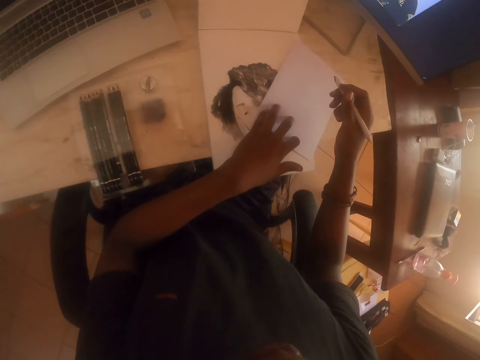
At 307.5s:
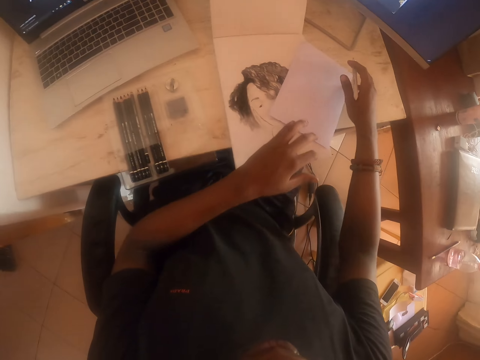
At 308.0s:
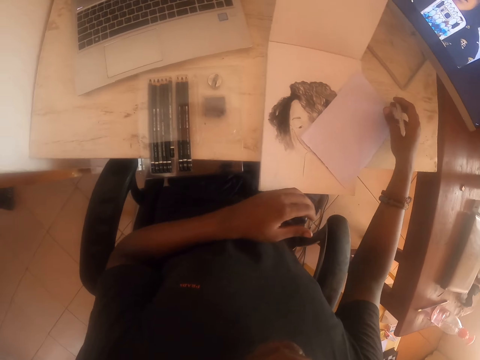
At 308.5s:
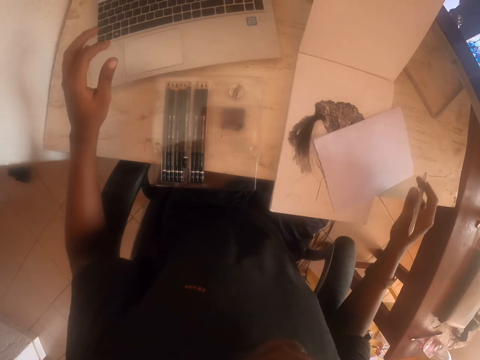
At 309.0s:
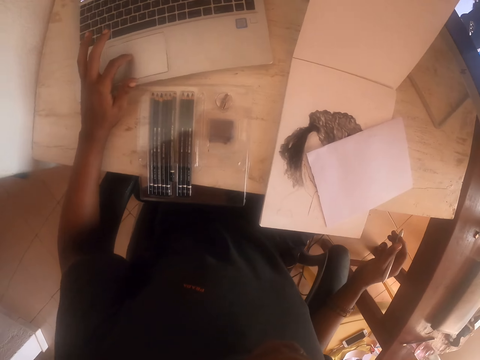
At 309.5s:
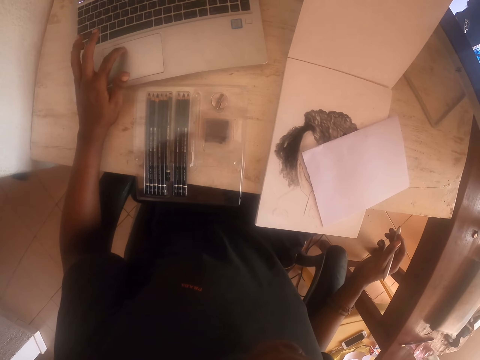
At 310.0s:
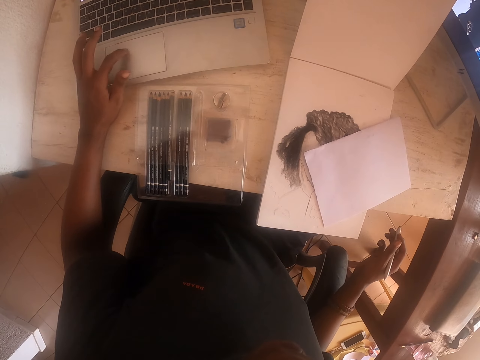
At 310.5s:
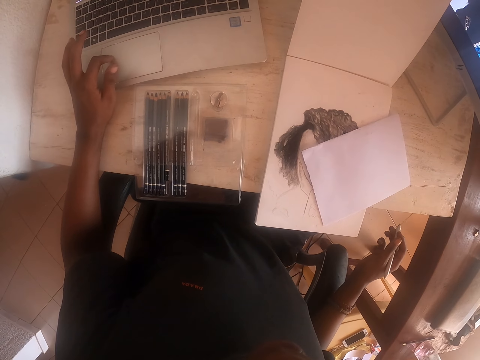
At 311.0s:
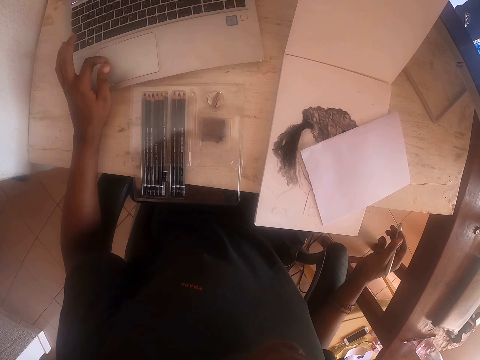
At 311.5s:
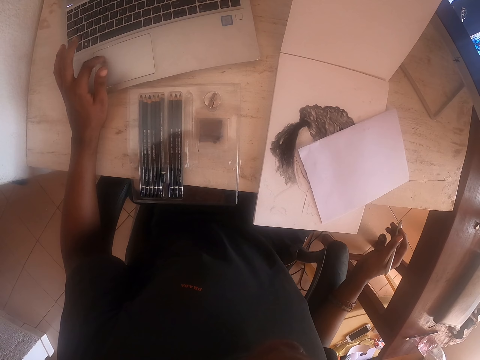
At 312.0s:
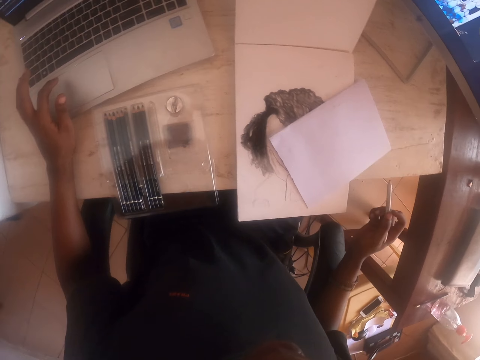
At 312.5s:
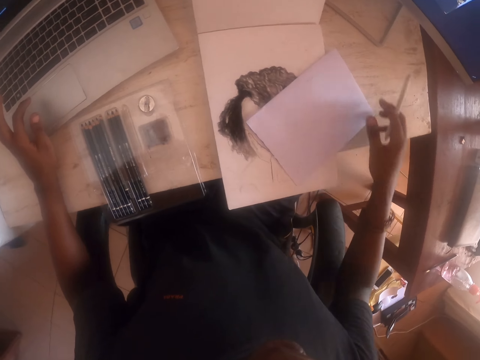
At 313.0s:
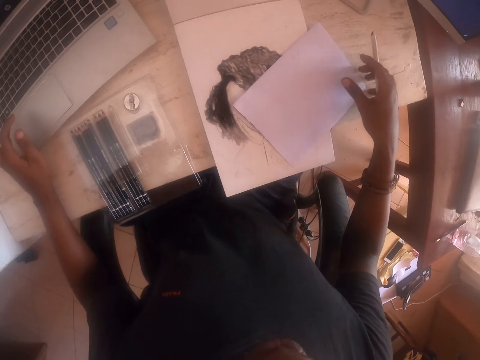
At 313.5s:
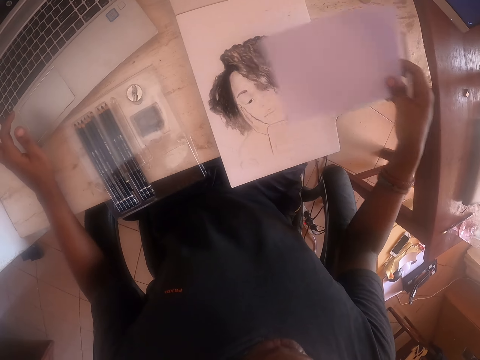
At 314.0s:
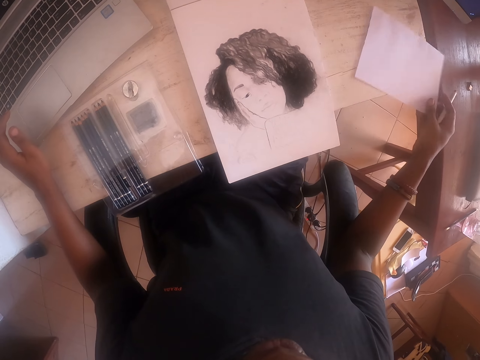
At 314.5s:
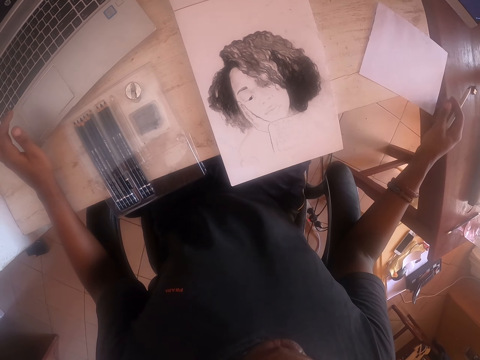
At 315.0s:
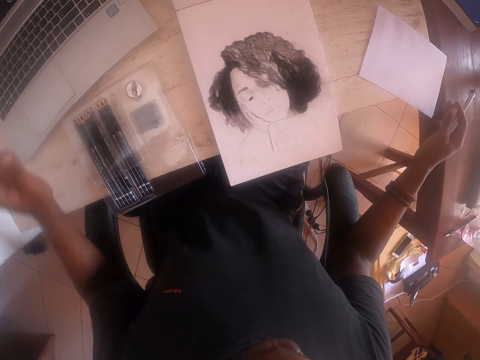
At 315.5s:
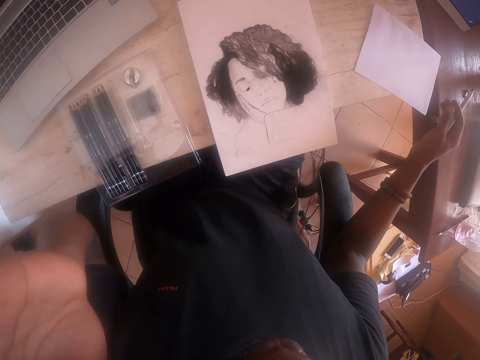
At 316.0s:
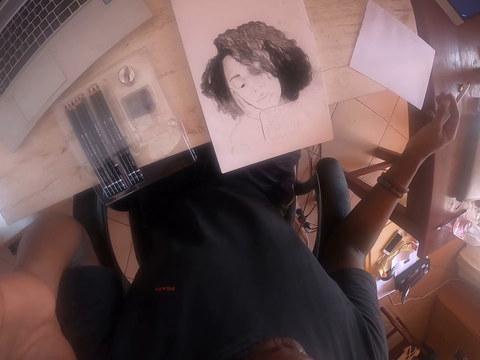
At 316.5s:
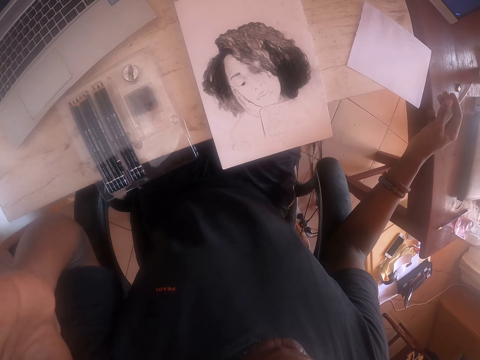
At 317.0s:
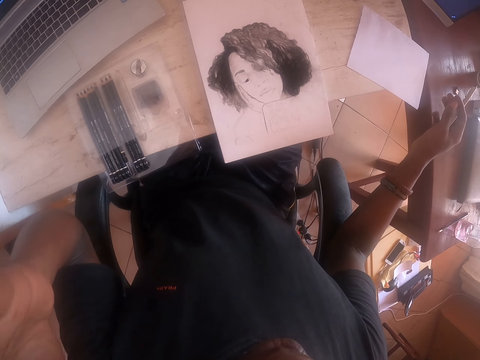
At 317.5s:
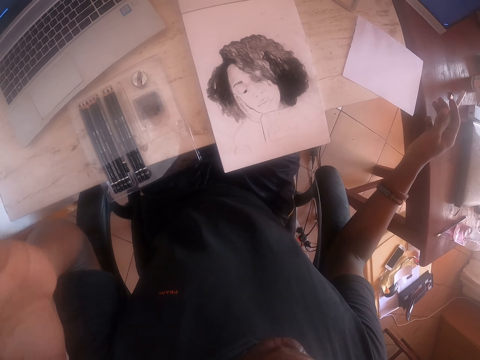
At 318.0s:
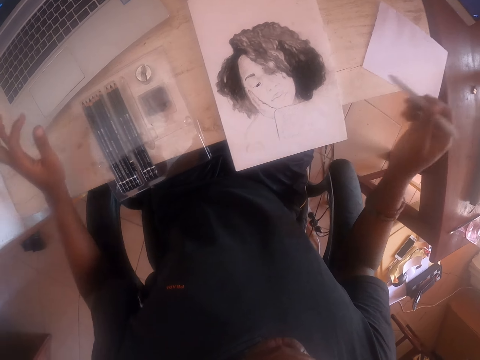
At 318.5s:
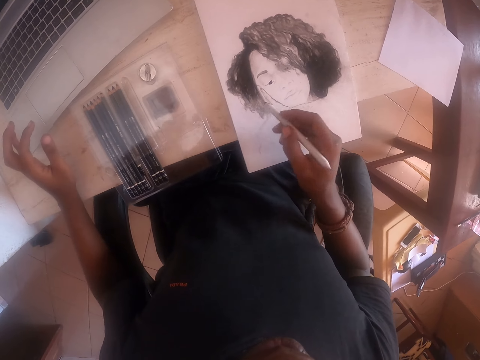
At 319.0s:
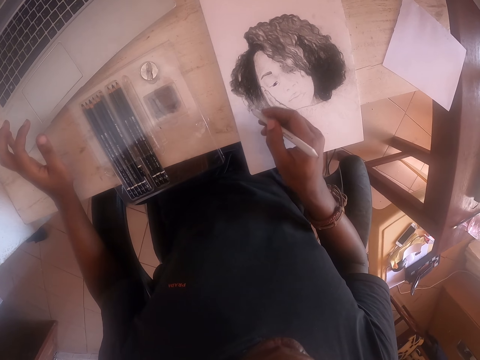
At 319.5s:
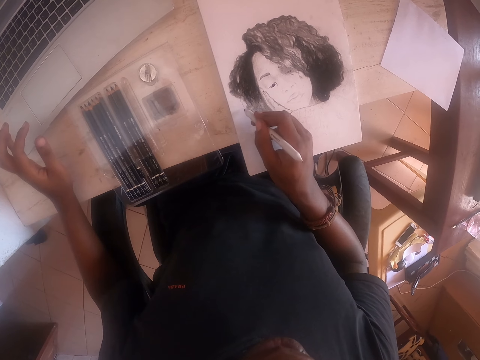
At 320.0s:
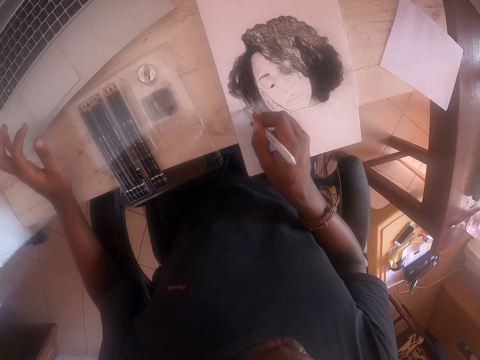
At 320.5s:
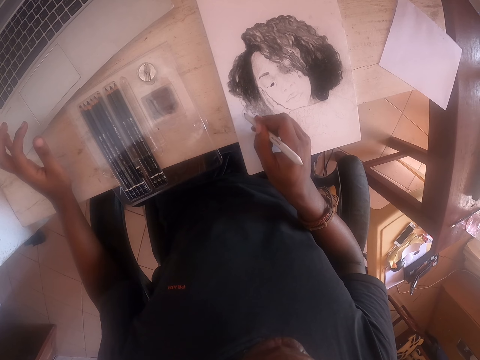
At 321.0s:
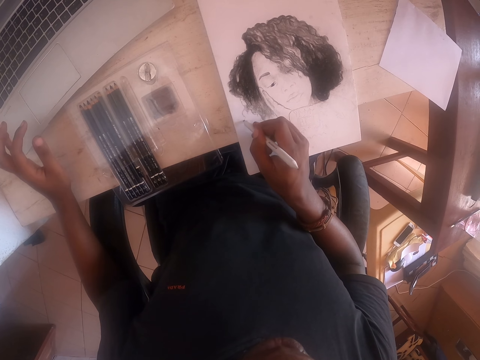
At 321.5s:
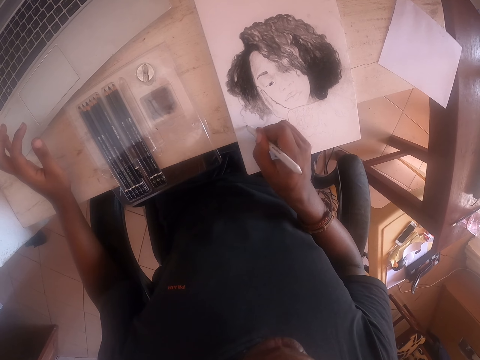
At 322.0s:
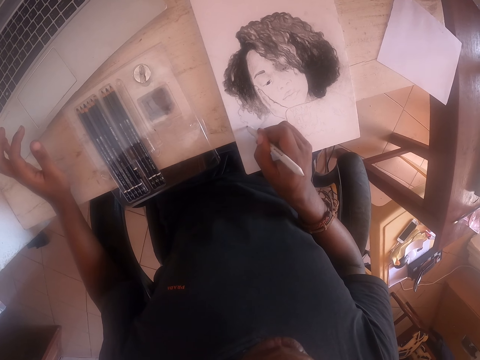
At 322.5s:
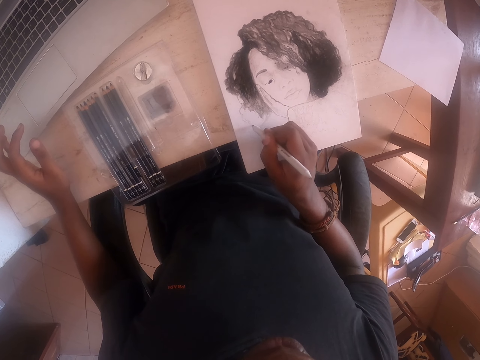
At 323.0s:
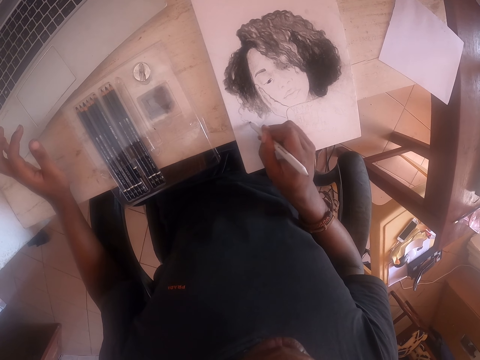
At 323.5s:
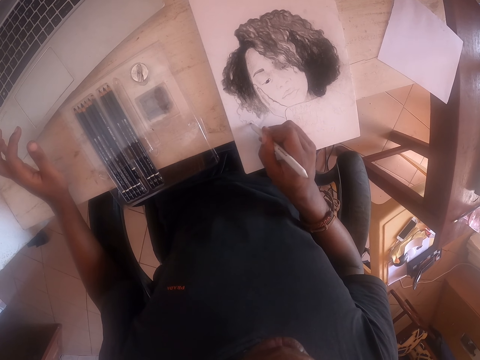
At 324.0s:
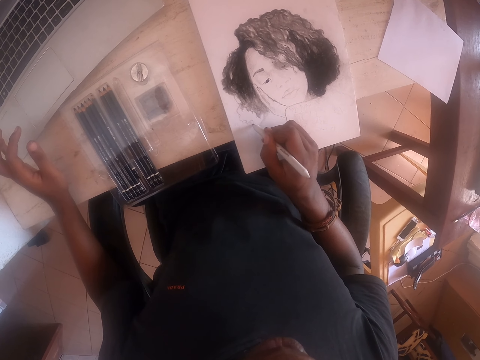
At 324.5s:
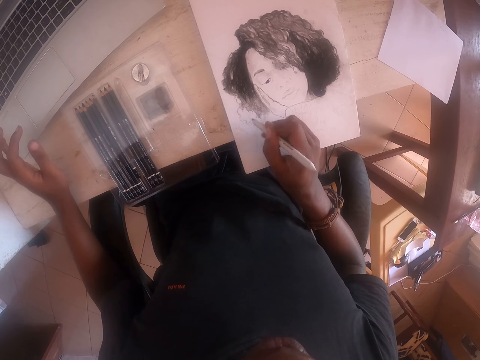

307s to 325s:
The camera wearer adjusts the piece of paper. He operates the laptop. He moves the piece of paper and lifts the paper. He touches the face, lifts his hand and drops his hand. He draws an image on the paper.

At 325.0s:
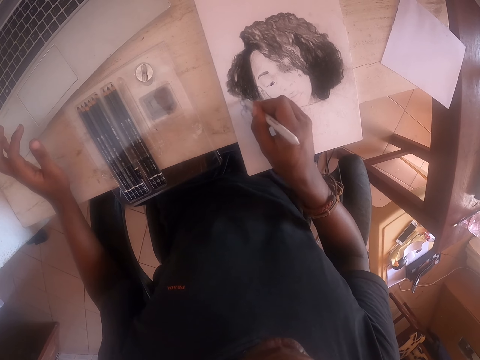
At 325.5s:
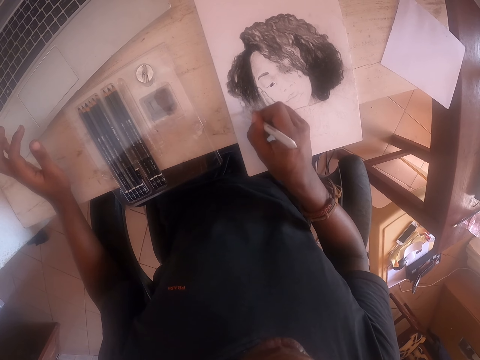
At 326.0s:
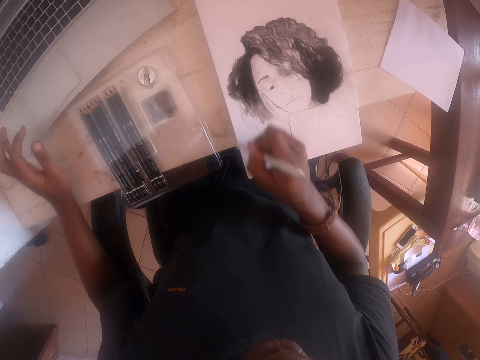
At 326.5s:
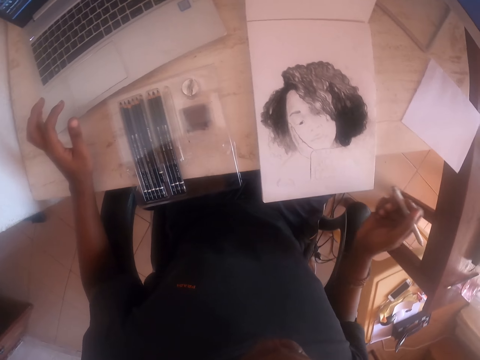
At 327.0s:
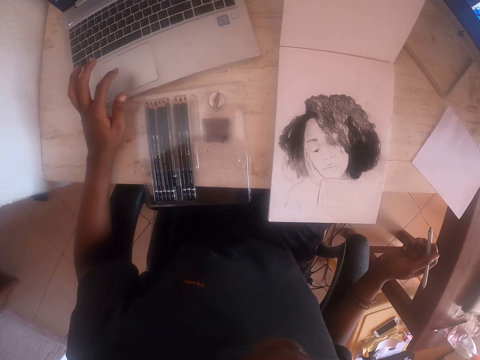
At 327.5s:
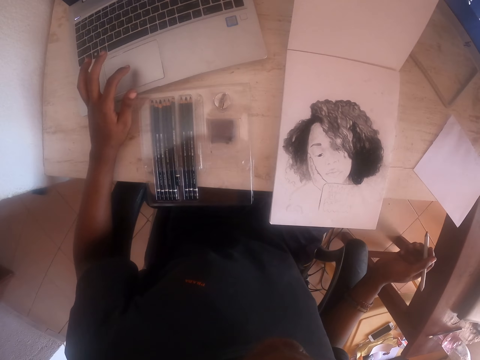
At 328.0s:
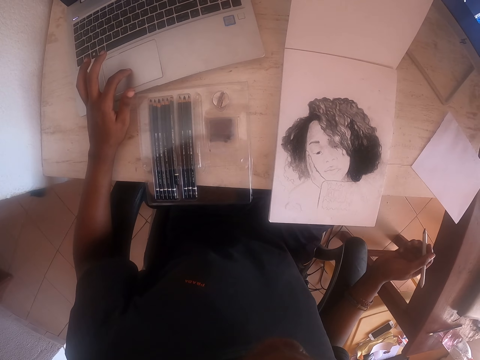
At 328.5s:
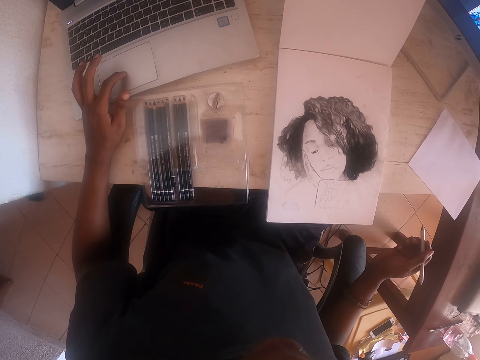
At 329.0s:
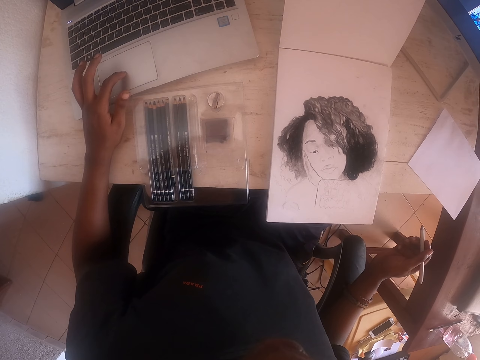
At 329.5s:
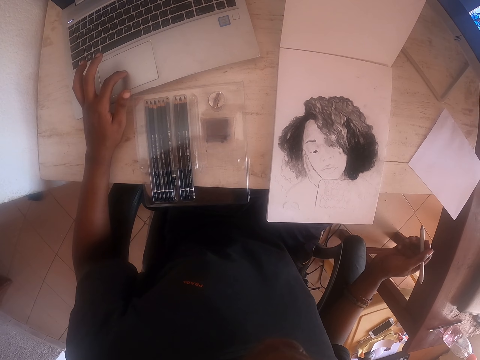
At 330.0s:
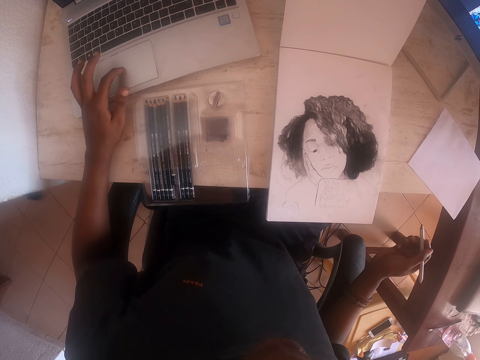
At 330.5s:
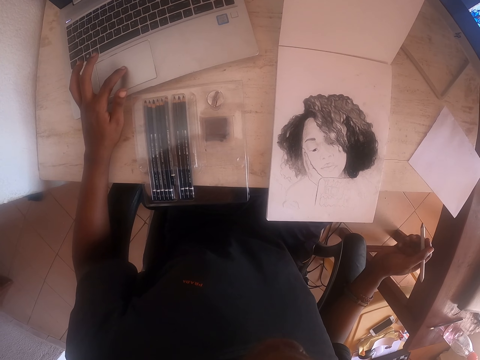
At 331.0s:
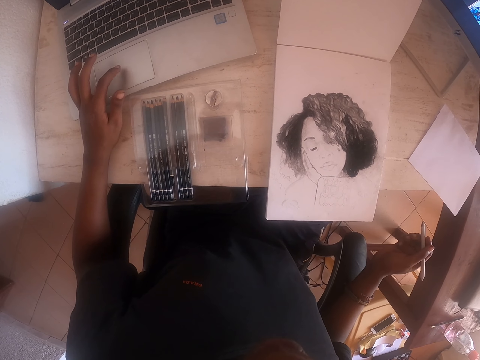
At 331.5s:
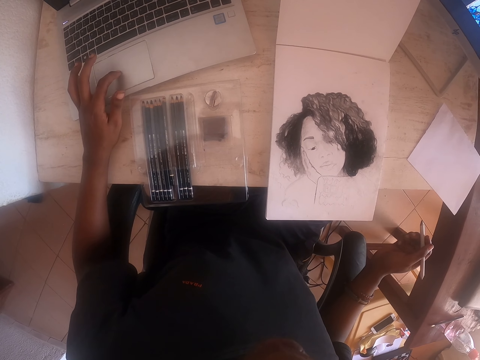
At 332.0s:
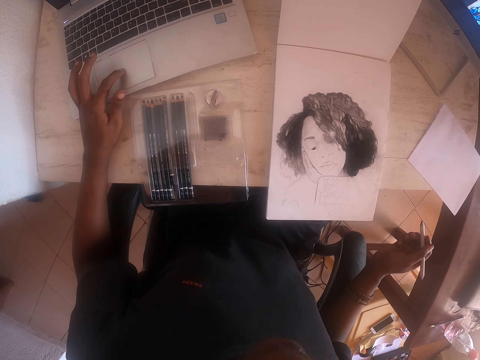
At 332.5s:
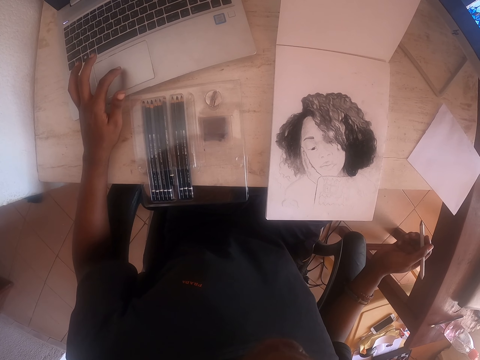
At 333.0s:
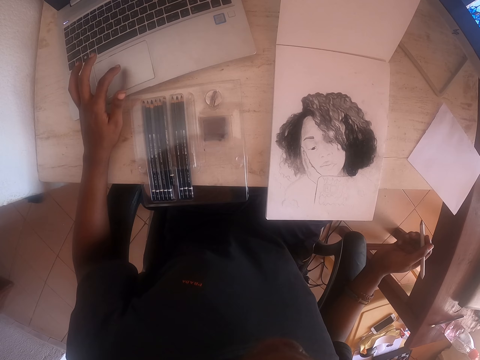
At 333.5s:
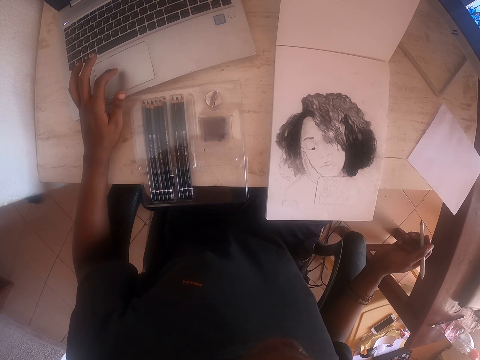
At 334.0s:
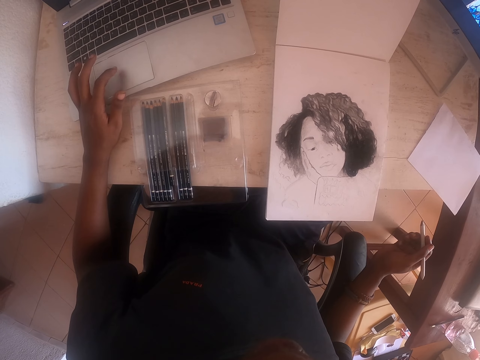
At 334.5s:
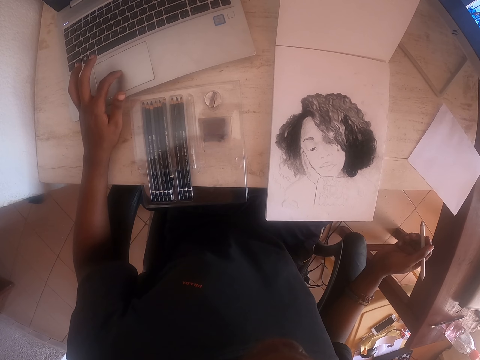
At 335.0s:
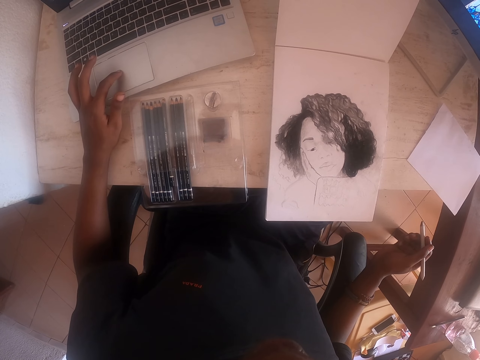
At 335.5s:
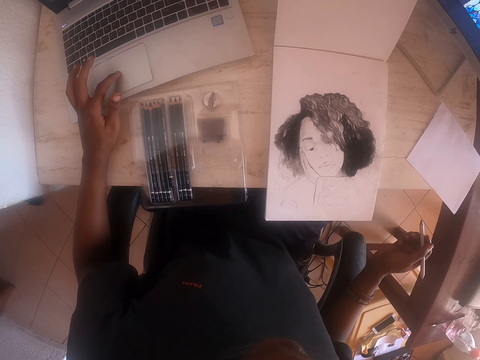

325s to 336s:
The camera wearer operates his laptop.
